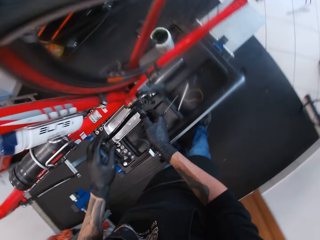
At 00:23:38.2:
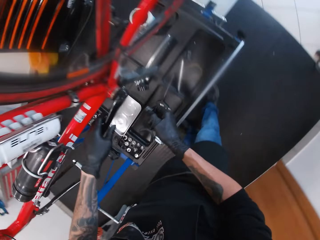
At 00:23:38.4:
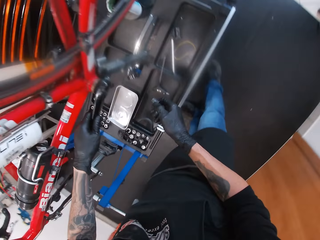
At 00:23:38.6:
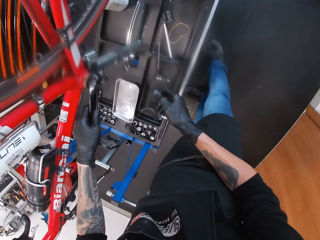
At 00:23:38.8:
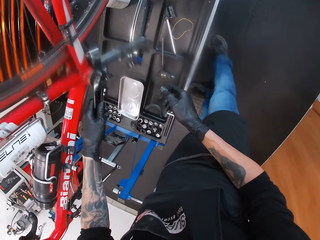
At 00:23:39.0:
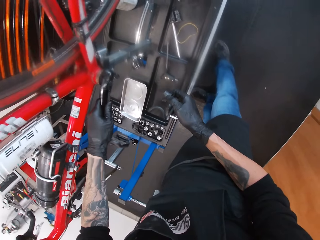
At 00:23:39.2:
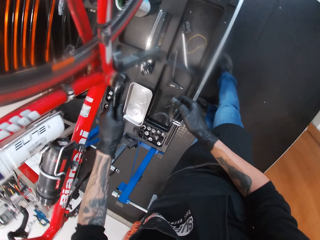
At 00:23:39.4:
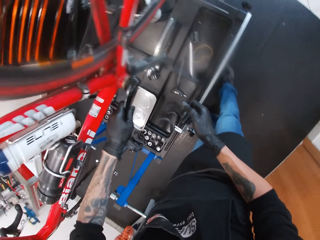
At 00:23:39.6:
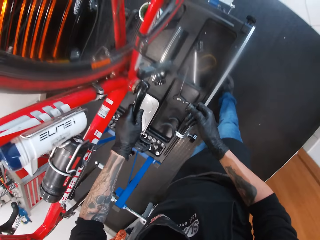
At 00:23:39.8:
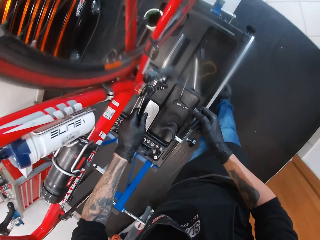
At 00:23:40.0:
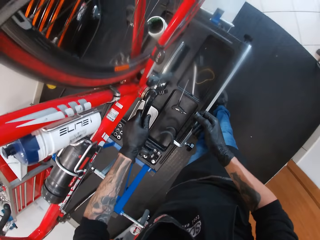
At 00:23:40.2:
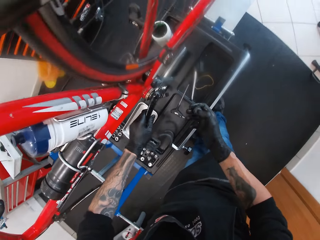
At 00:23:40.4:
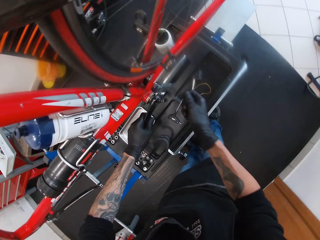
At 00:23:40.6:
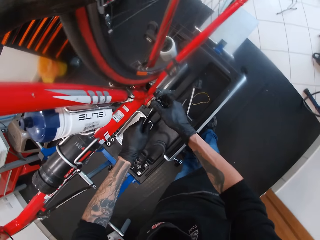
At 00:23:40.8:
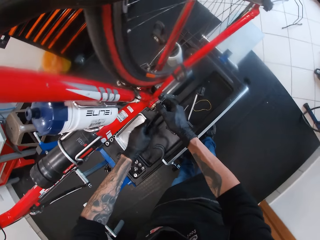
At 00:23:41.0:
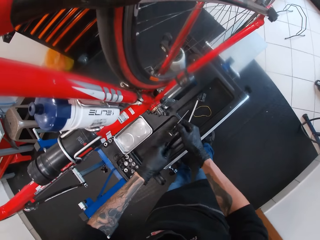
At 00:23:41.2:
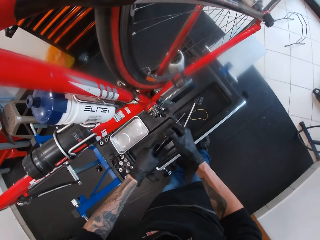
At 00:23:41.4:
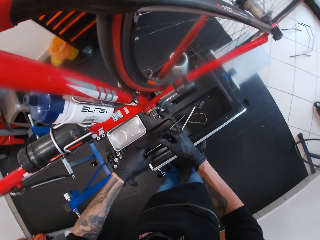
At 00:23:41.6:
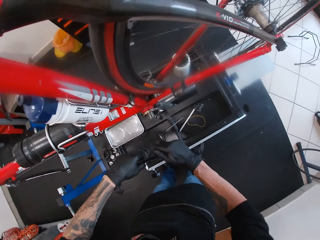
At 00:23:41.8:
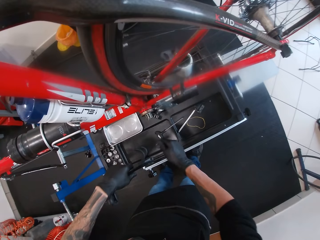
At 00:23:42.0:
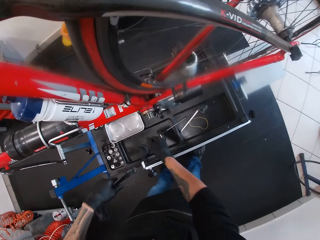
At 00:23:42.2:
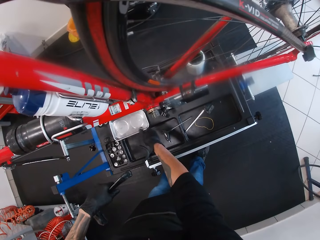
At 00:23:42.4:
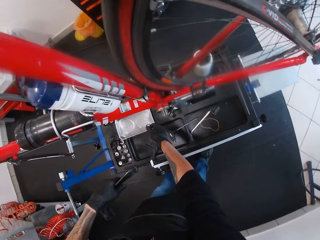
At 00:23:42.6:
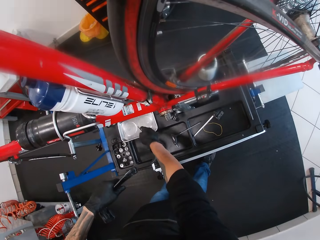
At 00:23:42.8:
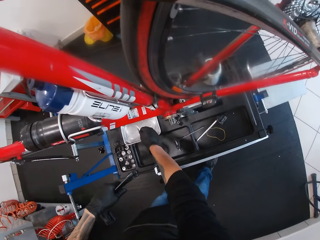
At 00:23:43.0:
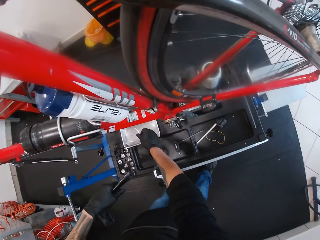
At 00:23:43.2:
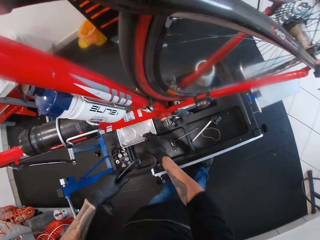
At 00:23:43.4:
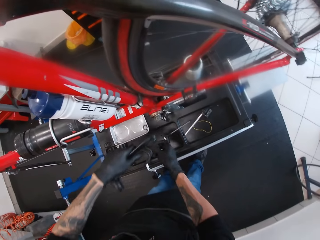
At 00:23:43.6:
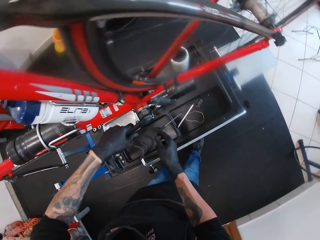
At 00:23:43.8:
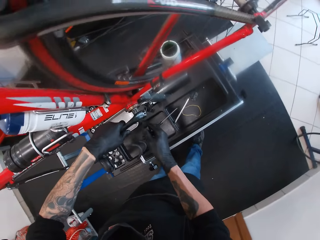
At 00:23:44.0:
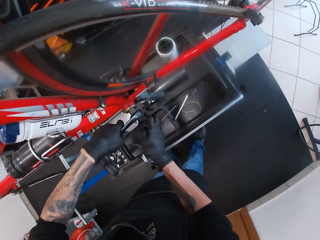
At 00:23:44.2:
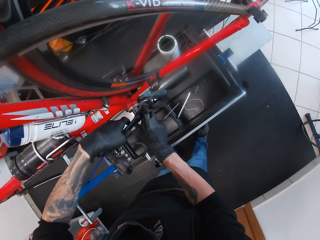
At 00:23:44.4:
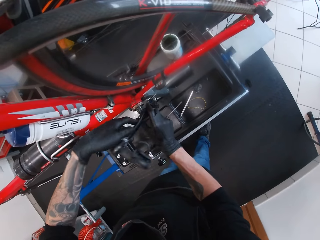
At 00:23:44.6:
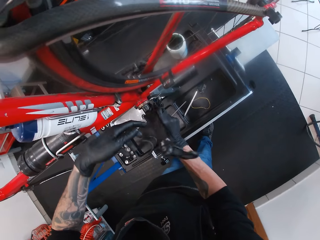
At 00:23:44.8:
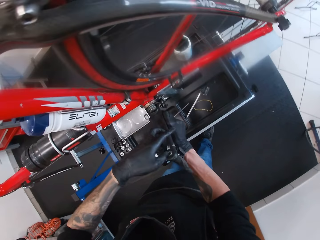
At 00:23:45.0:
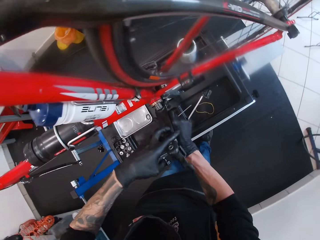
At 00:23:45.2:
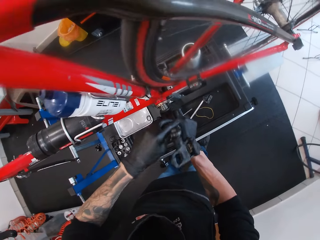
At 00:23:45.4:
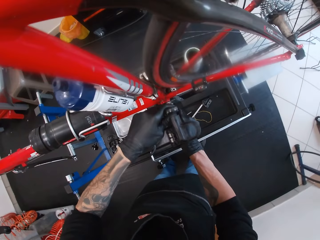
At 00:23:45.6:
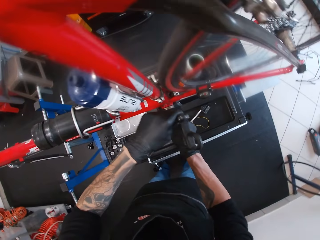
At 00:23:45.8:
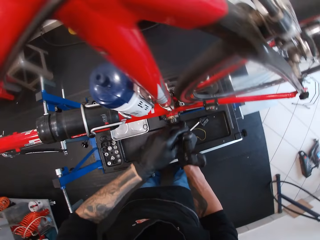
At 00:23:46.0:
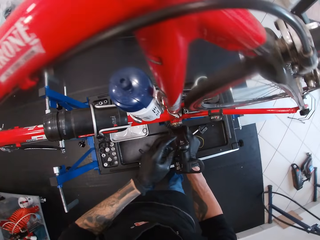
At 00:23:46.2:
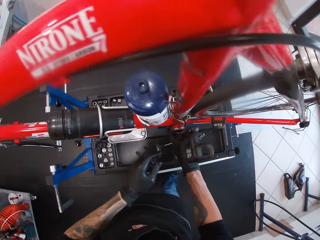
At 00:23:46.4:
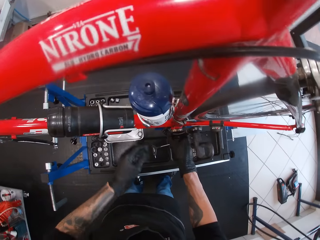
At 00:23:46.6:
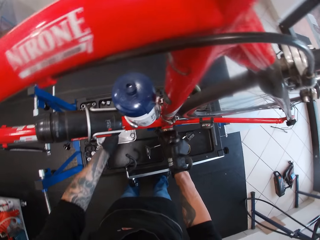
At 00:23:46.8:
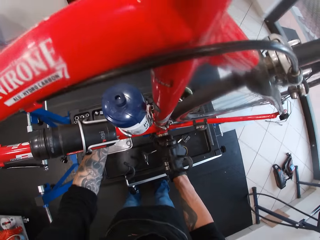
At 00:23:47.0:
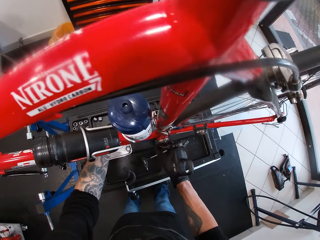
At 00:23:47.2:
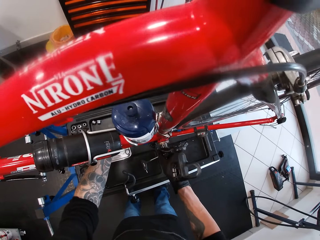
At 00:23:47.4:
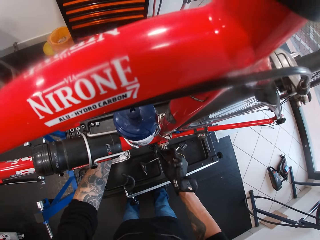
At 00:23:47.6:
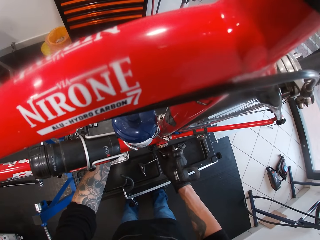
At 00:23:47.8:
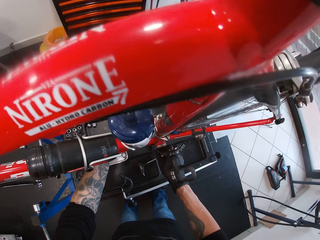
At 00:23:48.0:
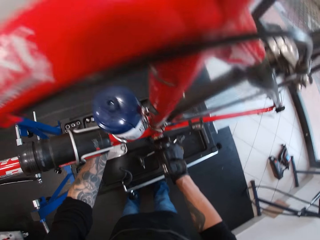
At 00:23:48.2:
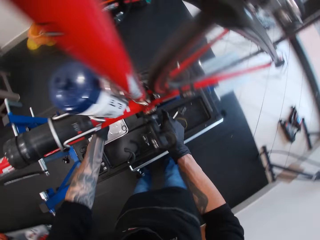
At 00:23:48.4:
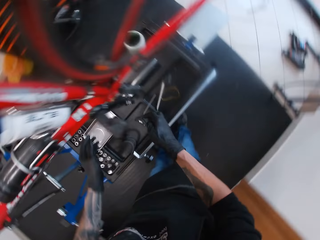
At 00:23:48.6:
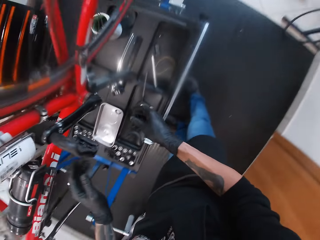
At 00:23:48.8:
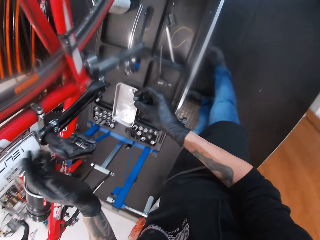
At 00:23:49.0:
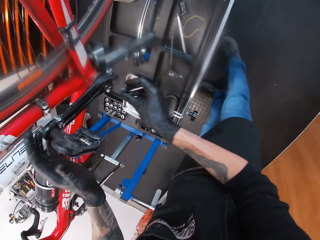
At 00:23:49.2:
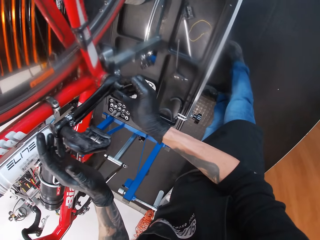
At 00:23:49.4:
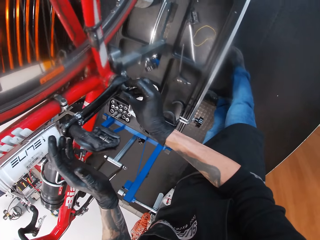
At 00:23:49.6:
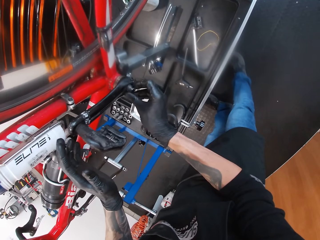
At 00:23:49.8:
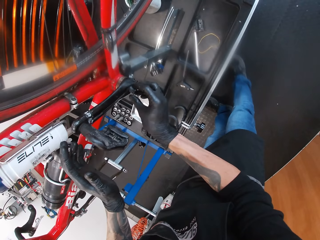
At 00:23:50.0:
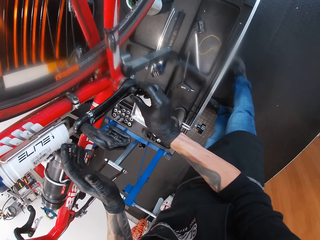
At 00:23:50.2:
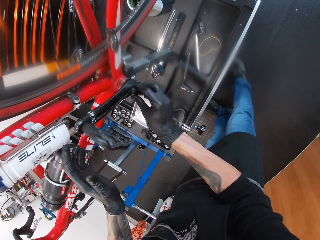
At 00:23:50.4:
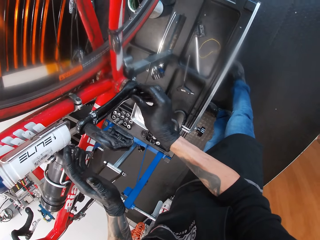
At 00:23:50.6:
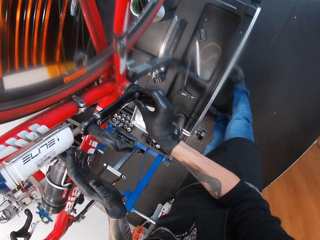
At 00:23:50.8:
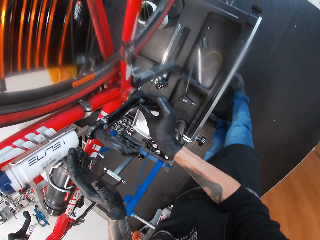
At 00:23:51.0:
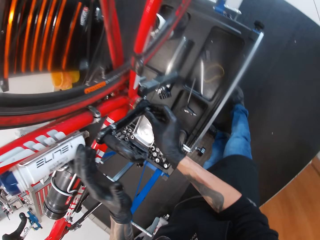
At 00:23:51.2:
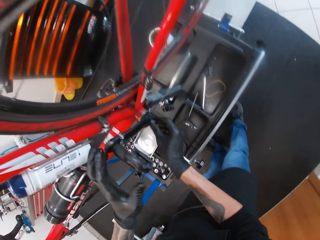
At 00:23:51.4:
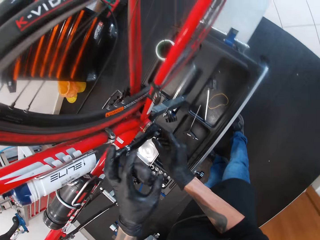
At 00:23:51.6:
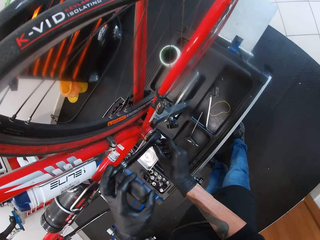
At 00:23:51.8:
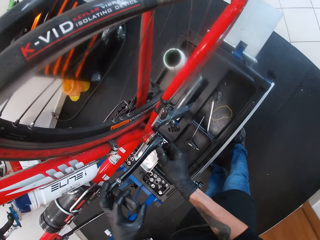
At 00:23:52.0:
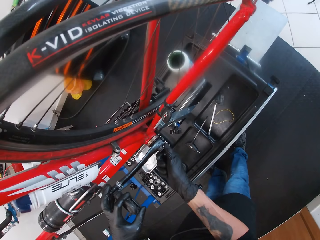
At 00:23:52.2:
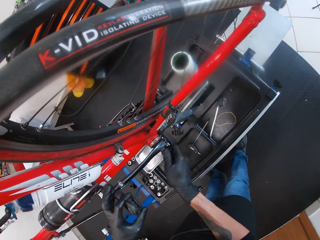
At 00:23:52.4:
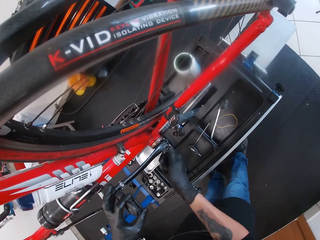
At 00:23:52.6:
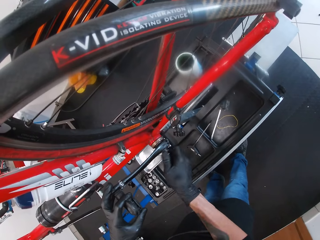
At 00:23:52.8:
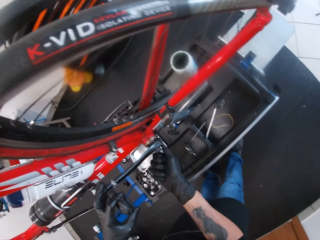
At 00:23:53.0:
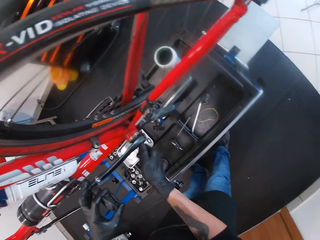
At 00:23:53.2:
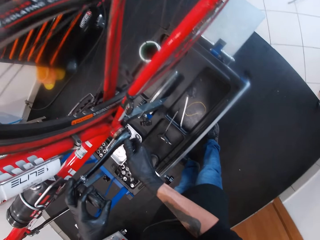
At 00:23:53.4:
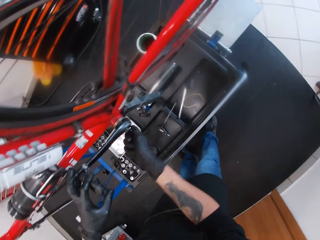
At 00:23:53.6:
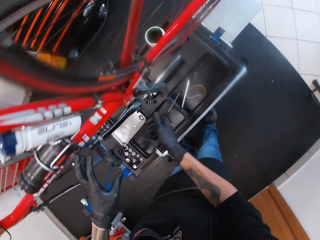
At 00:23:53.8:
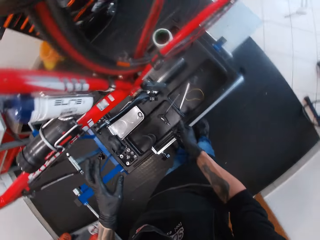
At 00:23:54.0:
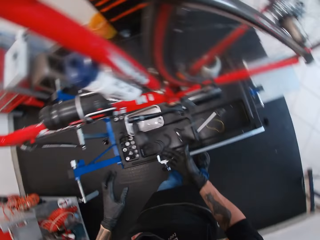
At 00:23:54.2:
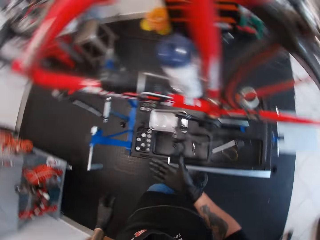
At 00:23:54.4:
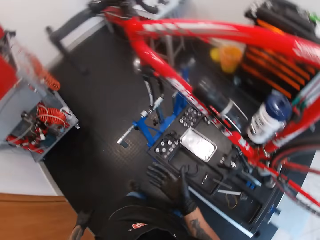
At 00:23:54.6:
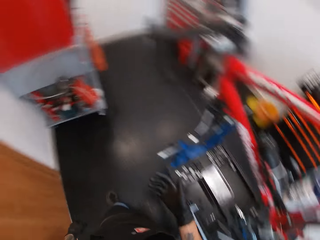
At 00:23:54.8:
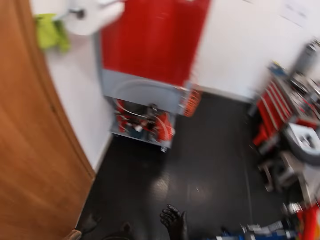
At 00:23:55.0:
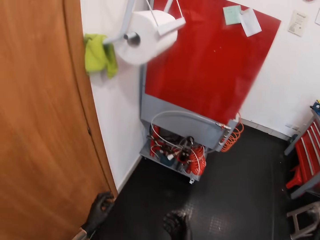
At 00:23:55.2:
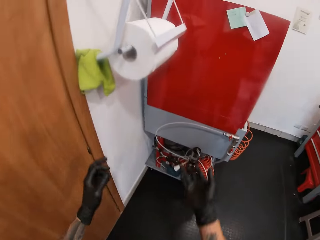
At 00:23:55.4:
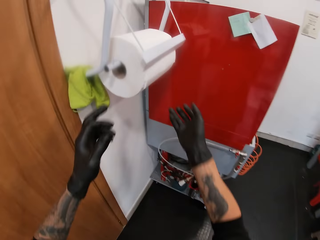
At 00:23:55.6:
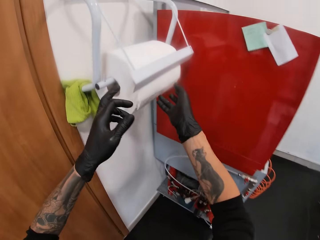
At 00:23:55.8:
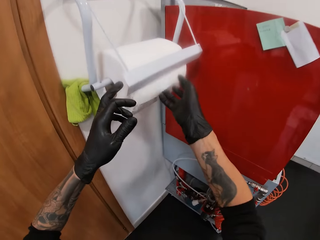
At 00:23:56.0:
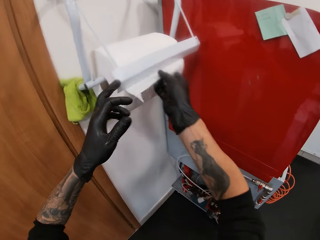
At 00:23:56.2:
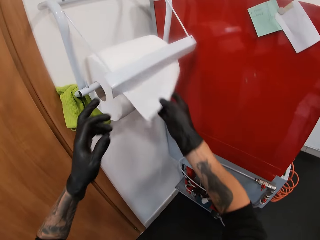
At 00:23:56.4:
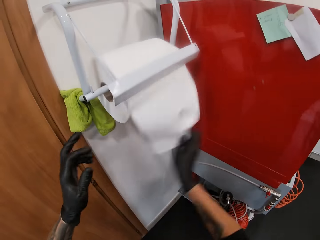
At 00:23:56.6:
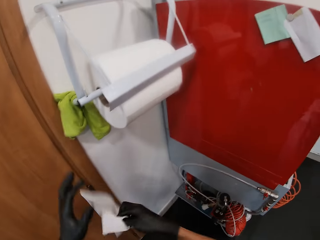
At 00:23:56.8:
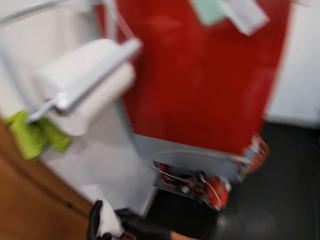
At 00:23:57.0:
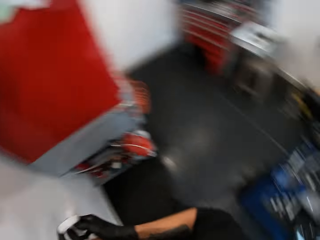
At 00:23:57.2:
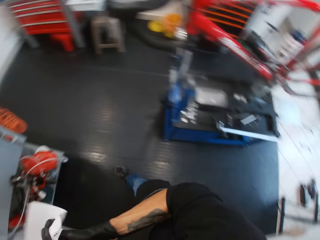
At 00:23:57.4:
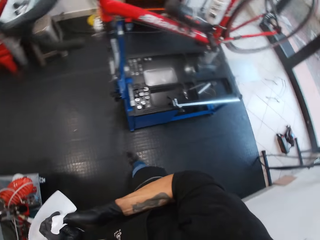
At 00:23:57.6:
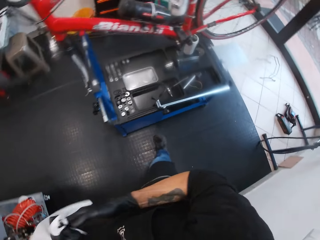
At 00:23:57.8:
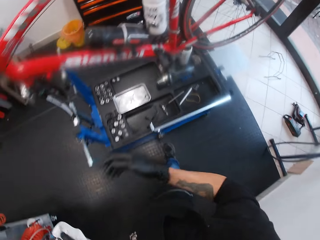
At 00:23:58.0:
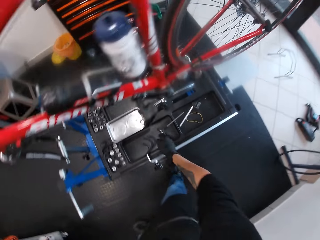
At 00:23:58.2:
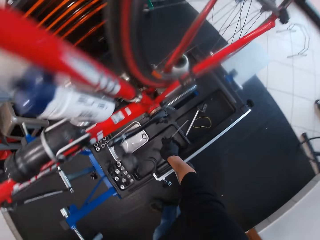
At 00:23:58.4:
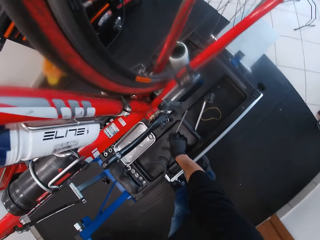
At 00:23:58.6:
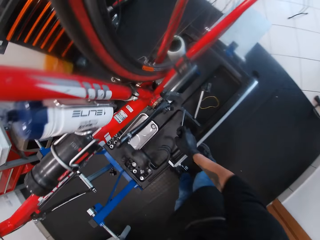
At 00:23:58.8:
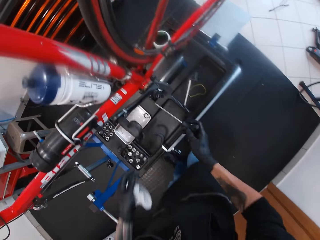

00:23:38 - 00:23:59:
The camera wearer removes the bearing cup from the crankset with his right hand. He holds the combination spanner with his left hand. He fixes the crank. He removes the combination spanner from the crankset with both hands. He drops the spacing washer into the stainless bowl on the maintenance bench with his right hand. He removes the washer. He inserts the combination spanner in the crankset with his right hand. He fixes the combination spanner into the crankset with both hands. He inserts the bearing cup in the crankset with his right hand. He tightens the bearing cup into the crankset with his right hand. He holds the combination spanner with his left hand. He walks around the bicycle garage, and walks around the bicycle garage again. He cuts a piece of tissue paper from a tissue holder with his right hand. He touches a tip of the tissue holder with his left hand. He wipes both hands with the piece of tissue paper. He takes a paper. He holds the piece of tissue paper with his left hand. He walks around the bicycle garage. He picks the t-handle screwdriver from the maintenance bench with his right hand.
